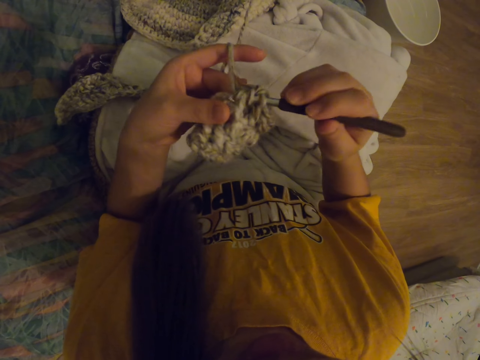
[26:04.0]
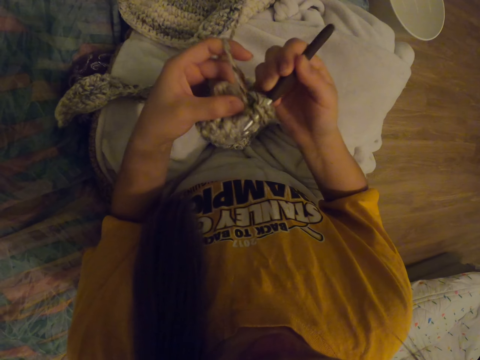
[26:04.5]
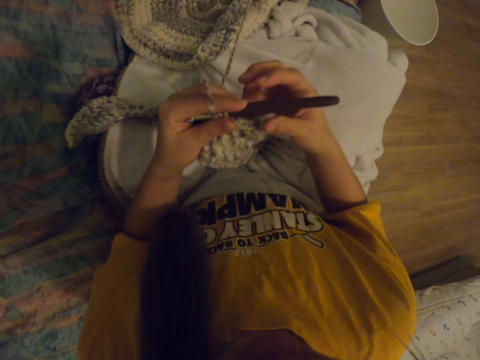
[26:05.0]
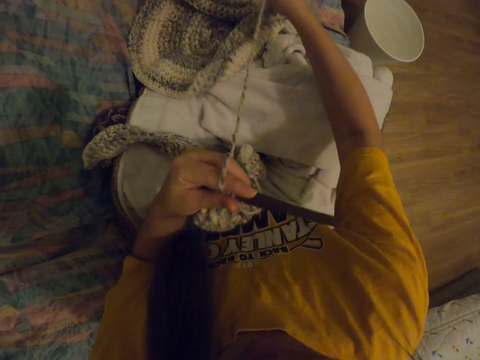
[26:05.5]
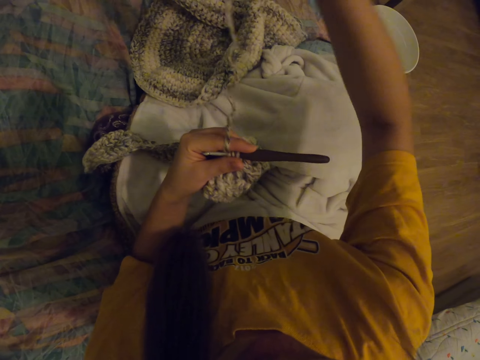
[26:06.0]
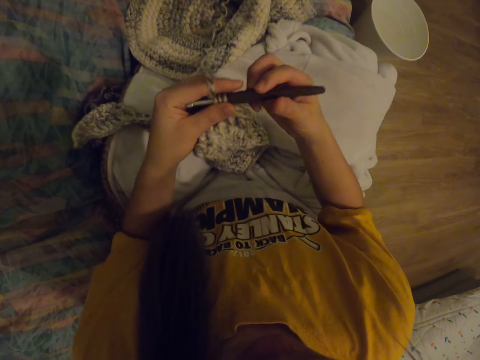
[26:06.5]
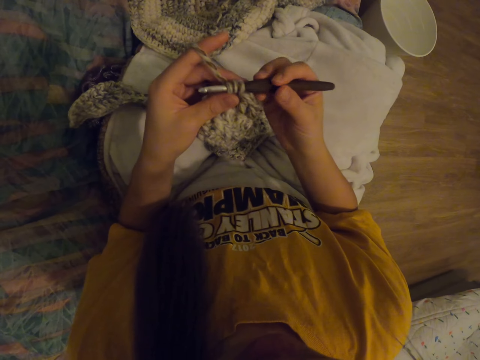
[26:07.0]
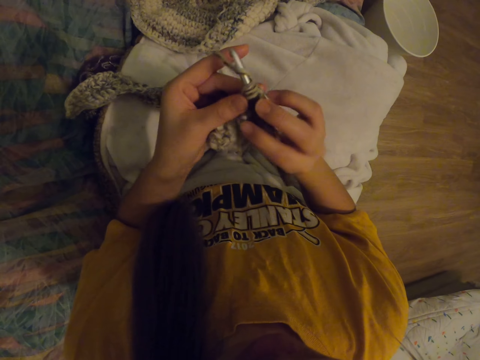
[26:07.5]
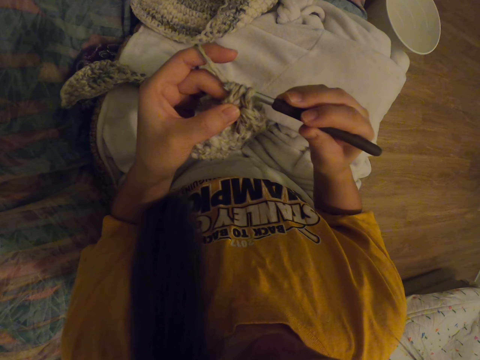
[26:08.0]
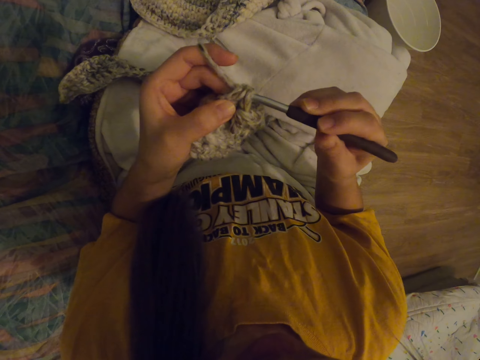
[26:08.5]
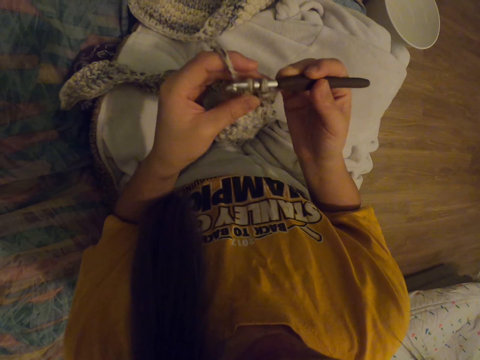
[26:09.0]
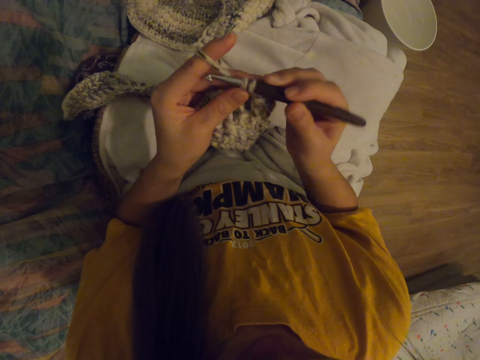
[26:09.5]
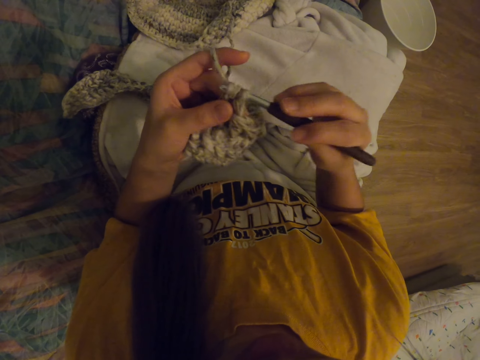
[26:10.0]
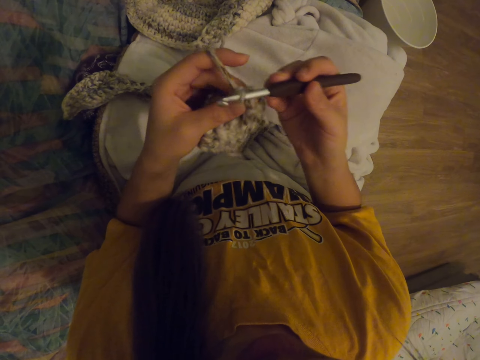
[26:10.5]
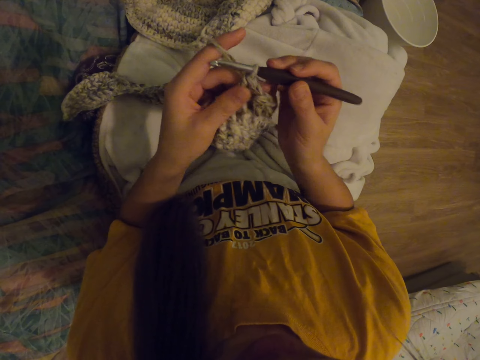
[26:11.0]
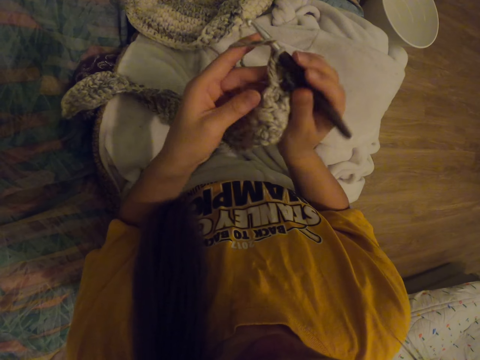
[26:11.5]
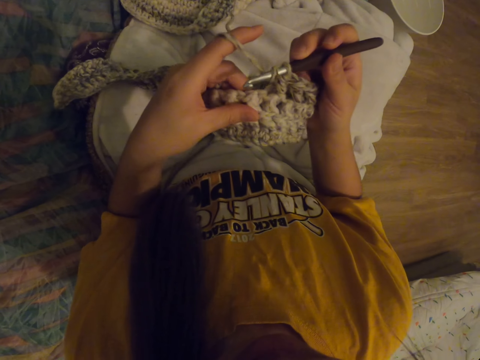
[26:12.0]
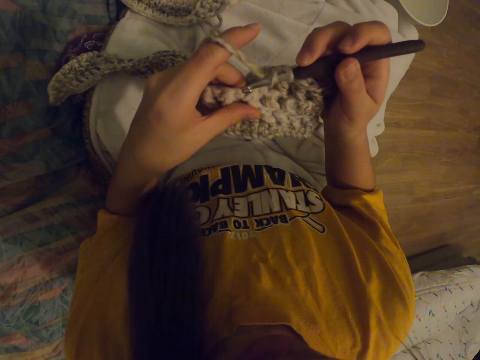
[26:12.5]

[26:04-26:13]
The camera wearer adjusts the crochet thread. They start to crochet.

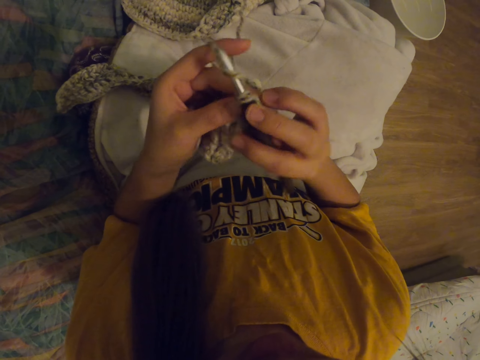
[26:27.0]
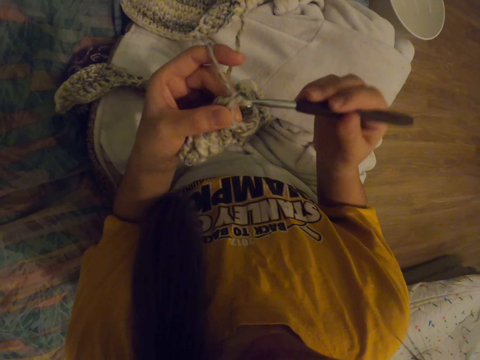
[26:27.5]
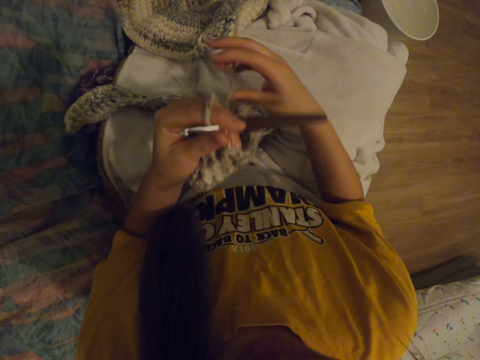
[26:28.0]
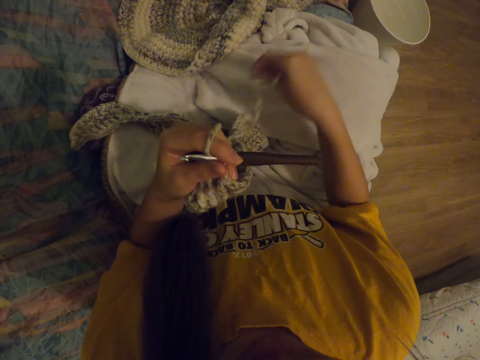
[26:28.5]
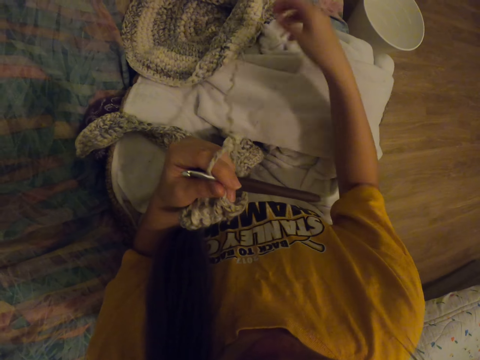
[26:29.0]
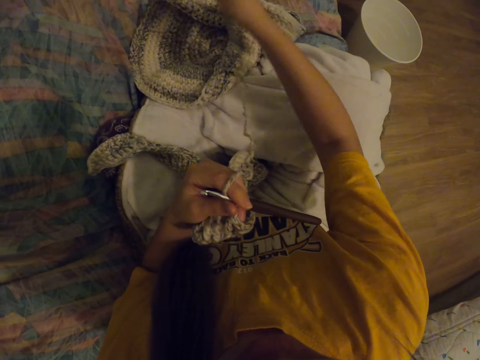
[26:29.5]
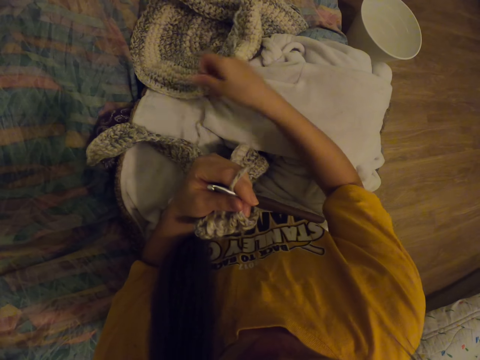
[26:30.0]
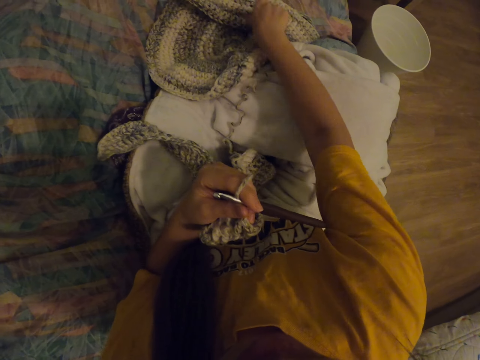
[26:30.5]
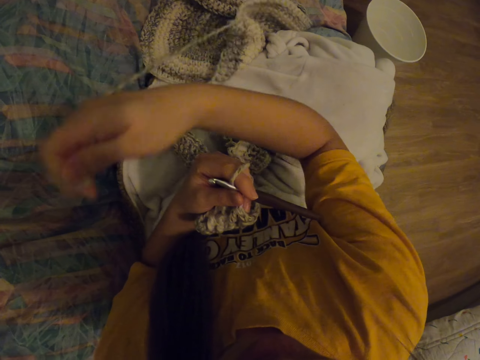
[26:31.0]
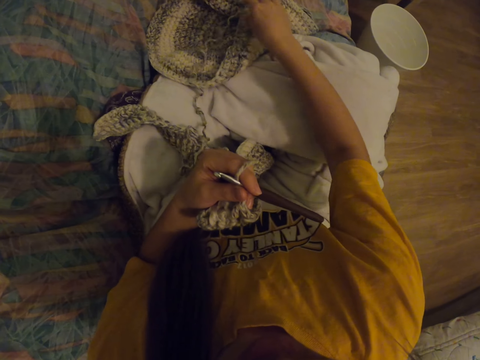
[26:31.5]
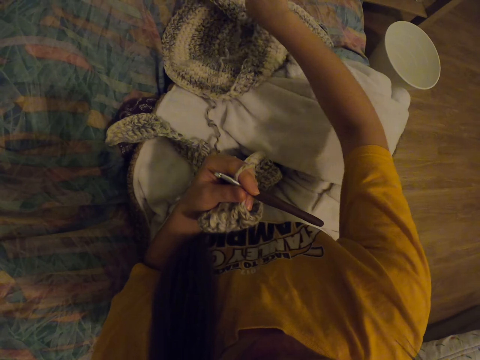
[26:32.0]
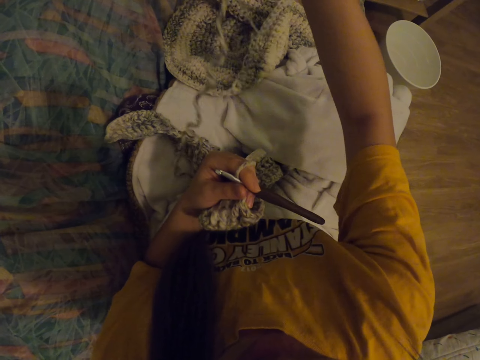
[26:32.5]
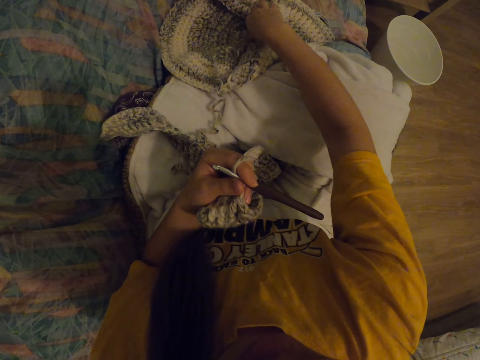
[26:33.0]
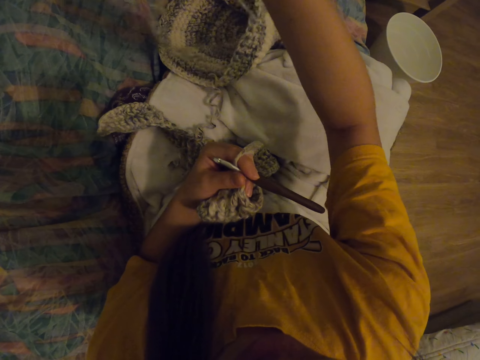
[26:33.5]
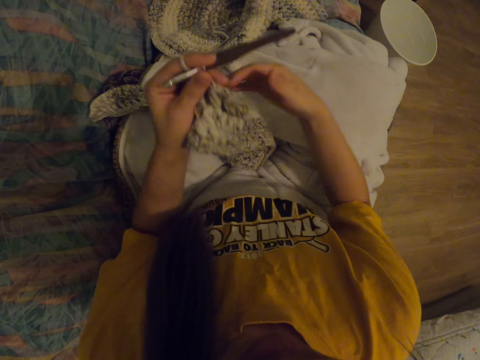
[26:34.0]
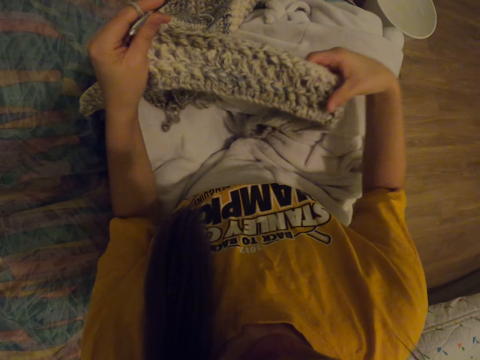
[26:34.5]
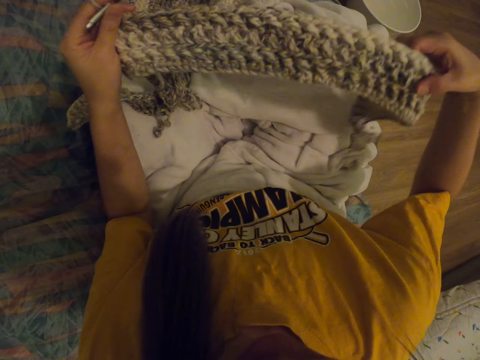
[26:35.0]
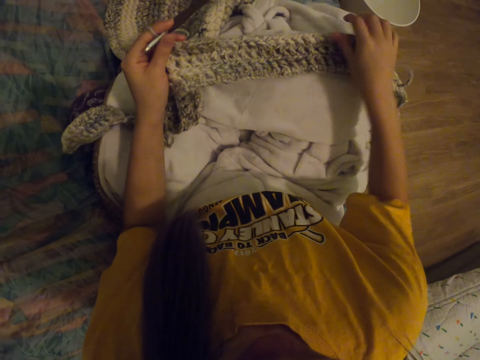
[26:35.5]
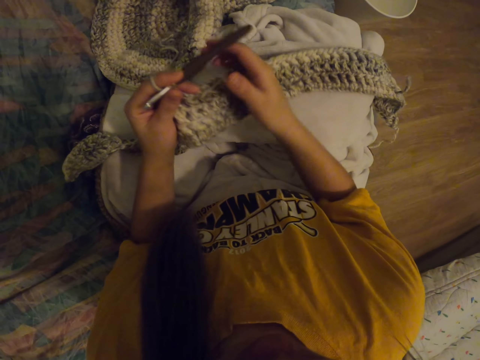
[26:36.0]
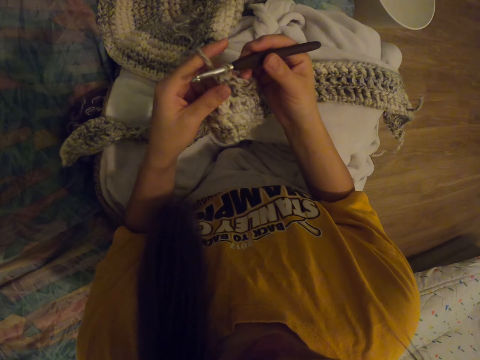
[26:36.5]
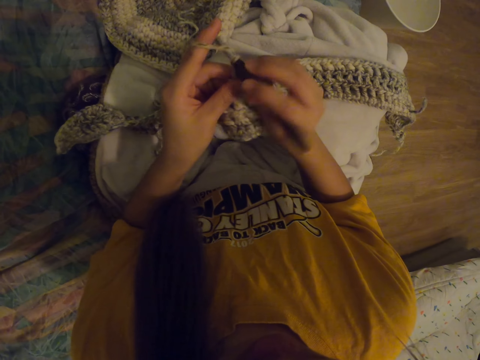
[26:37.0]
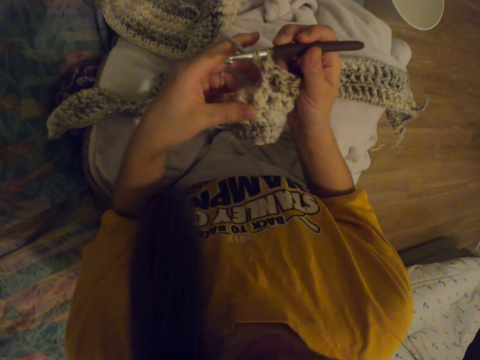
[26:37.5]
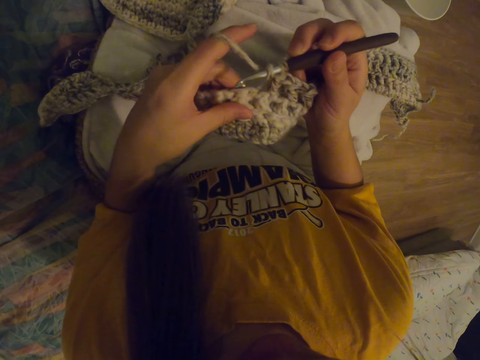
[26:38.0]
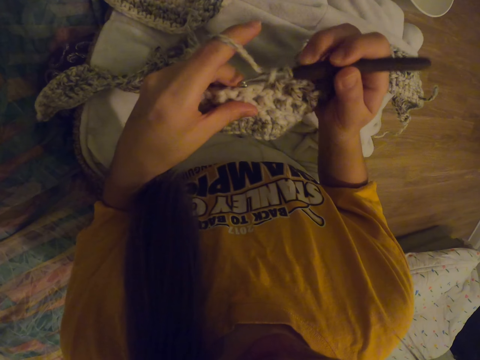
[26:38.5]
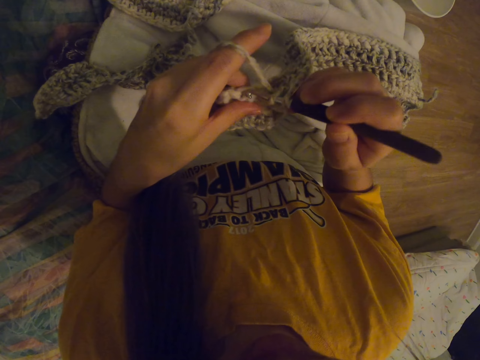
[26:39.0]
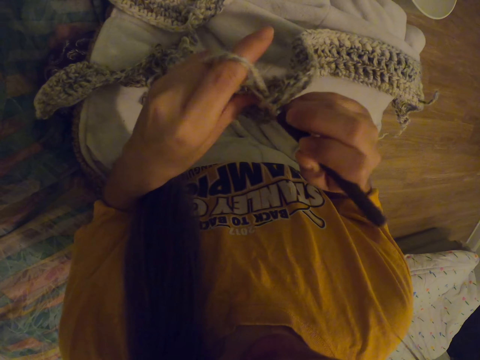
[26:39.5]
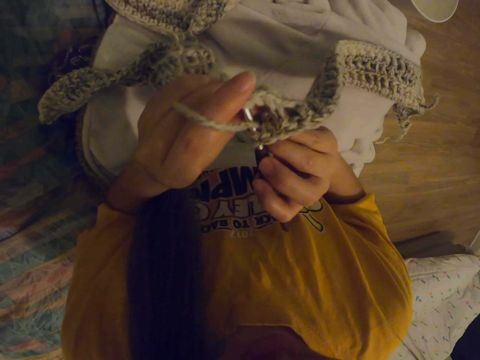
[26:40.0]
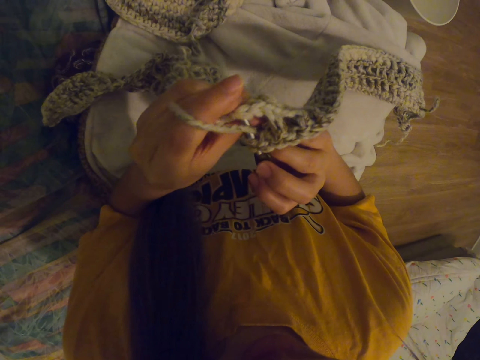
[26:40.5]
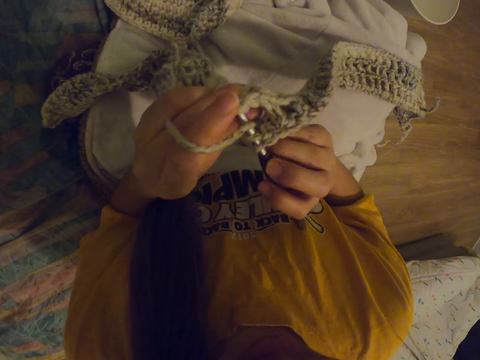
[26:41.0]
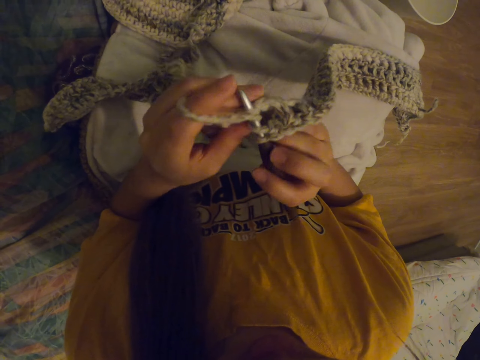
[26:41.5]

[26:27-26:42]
The camera wearer pulls the thread. They adjust the crochet thread. They adjust the scarf crocheting. They knit with the crochet. They start to crochet.

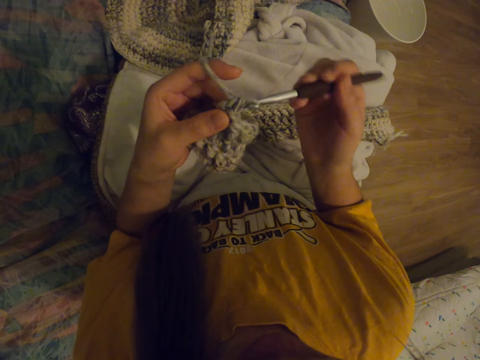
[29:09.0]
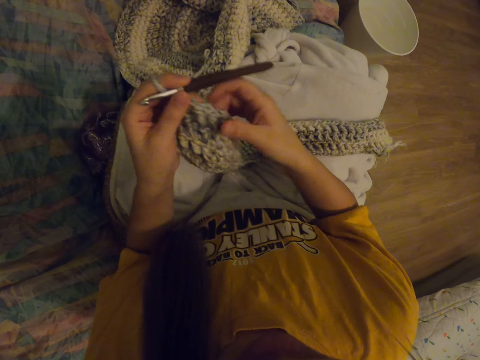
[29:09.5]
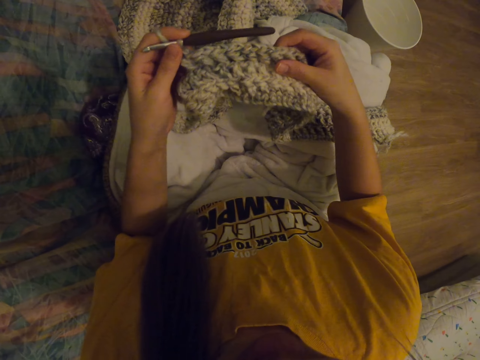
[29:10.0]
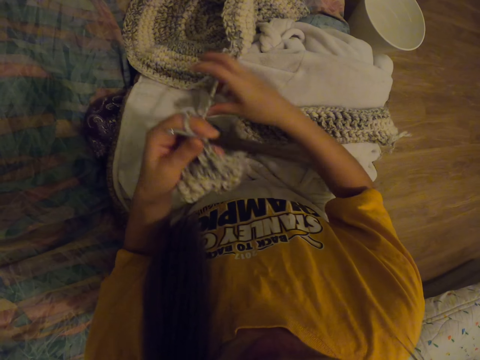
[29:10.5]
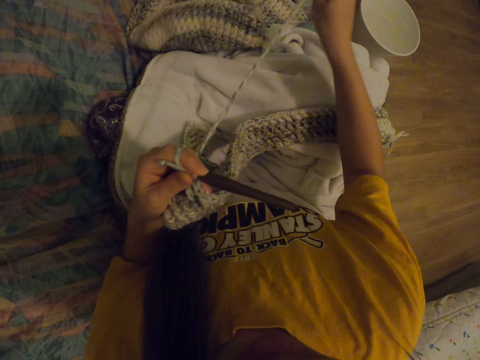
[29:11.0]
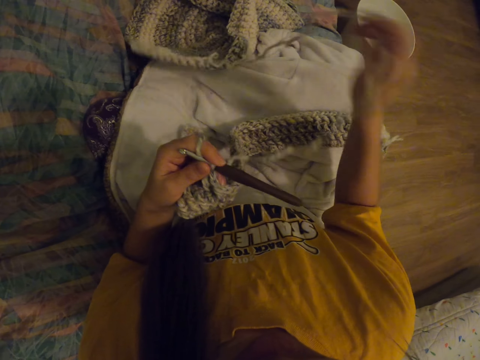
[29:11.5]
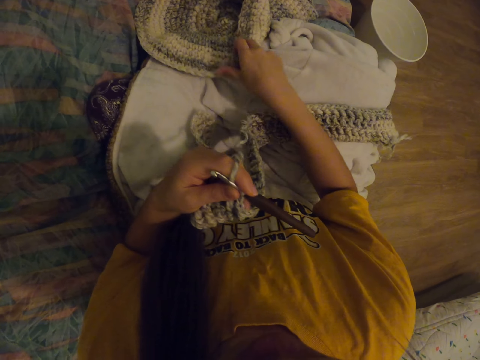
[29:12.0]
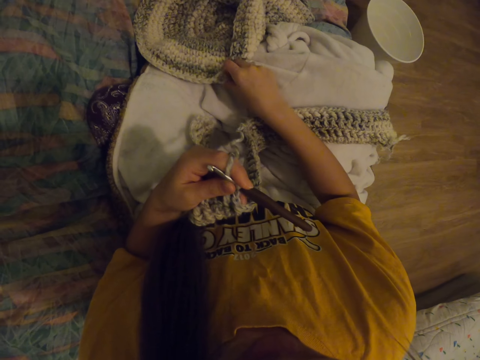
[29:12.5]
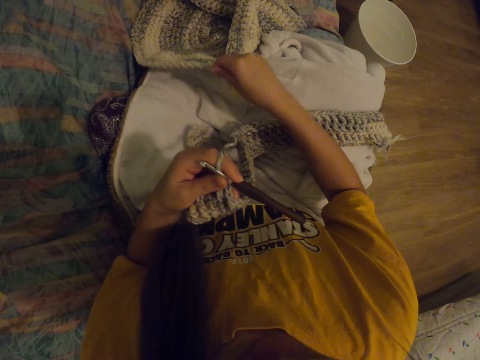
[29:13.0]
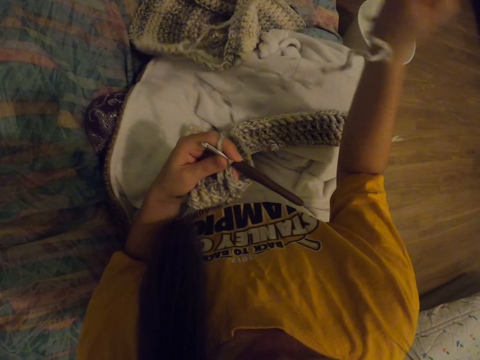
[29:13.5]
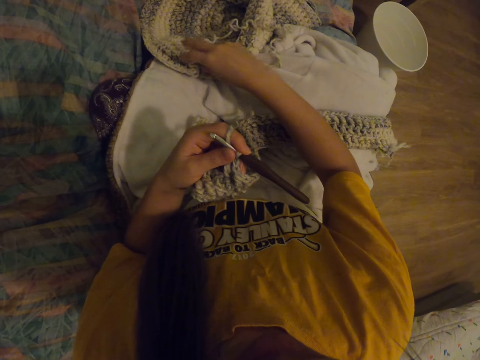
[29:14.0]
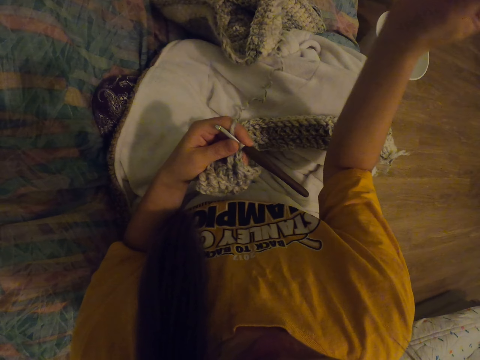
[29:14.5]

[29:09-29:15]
The camera wearer adjusts the scarf crocheting. They adjust the crochet thread.
